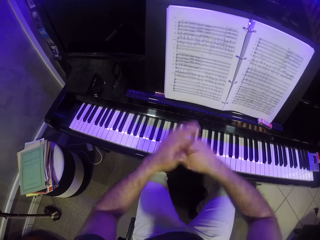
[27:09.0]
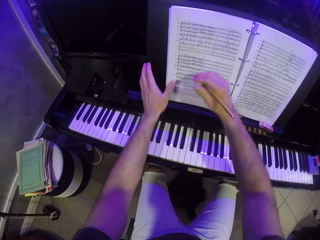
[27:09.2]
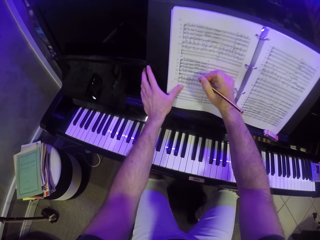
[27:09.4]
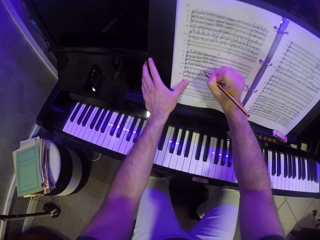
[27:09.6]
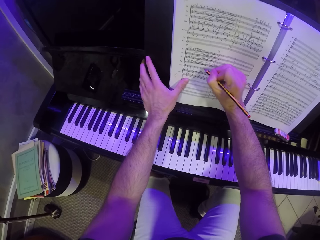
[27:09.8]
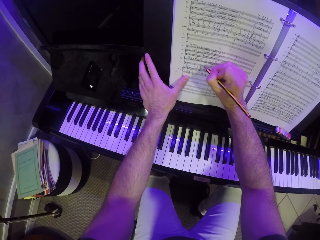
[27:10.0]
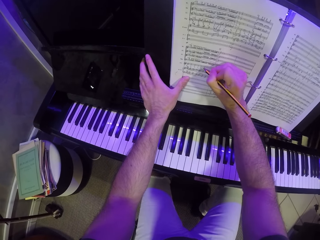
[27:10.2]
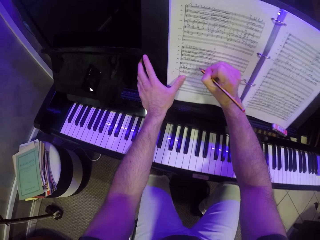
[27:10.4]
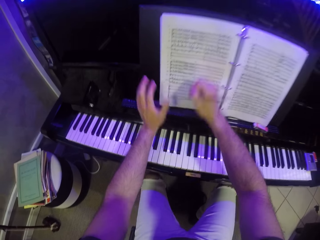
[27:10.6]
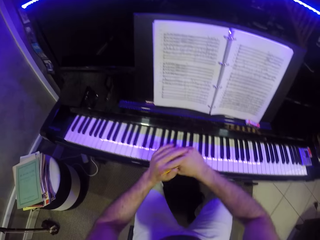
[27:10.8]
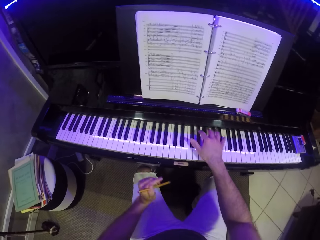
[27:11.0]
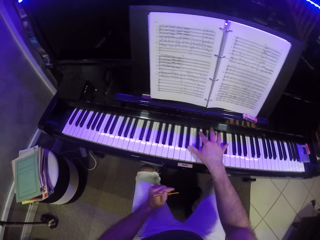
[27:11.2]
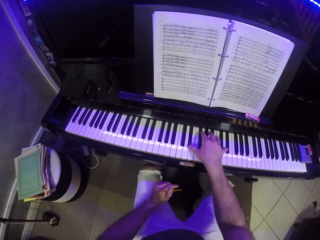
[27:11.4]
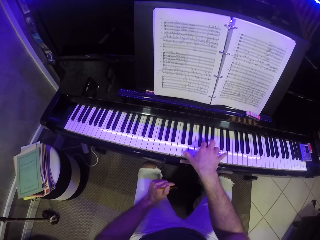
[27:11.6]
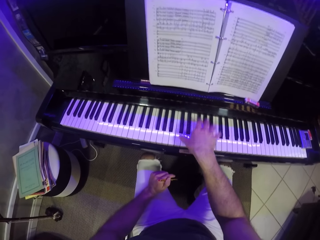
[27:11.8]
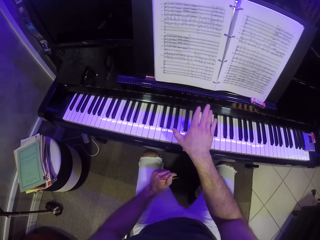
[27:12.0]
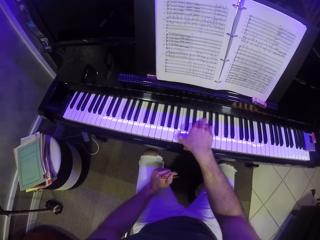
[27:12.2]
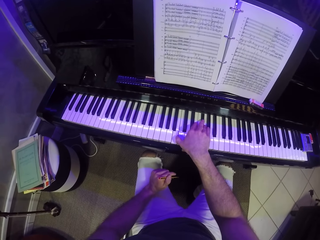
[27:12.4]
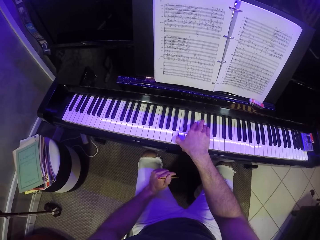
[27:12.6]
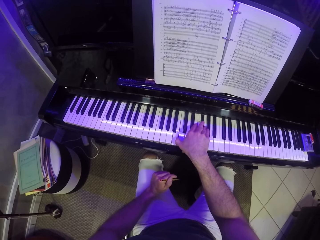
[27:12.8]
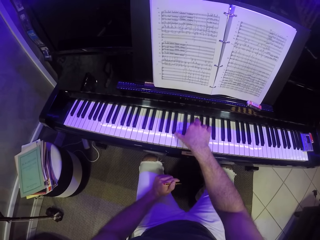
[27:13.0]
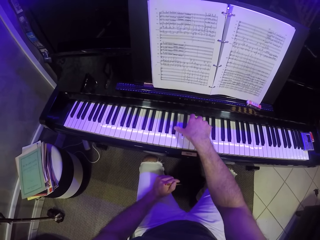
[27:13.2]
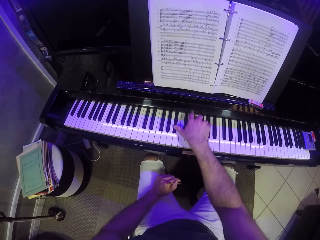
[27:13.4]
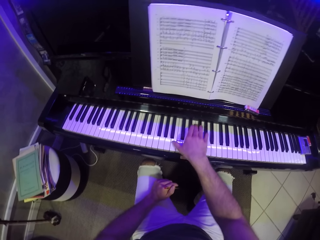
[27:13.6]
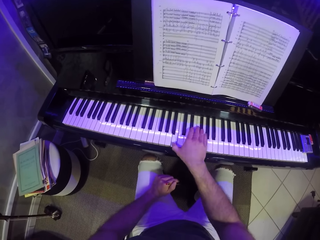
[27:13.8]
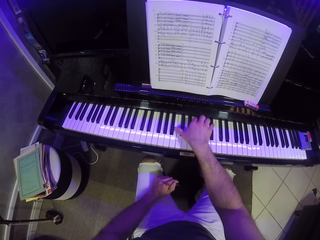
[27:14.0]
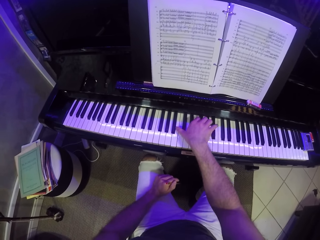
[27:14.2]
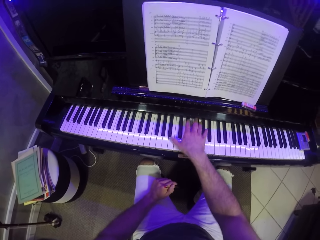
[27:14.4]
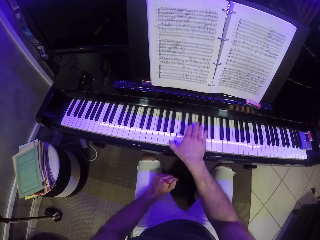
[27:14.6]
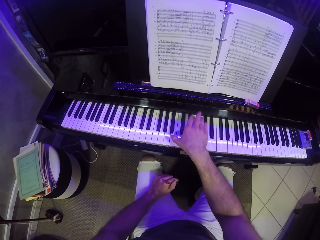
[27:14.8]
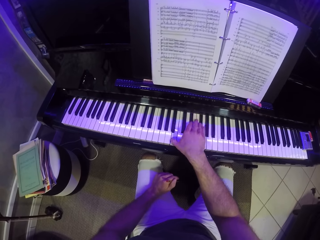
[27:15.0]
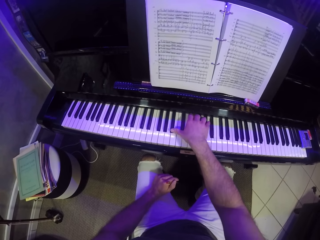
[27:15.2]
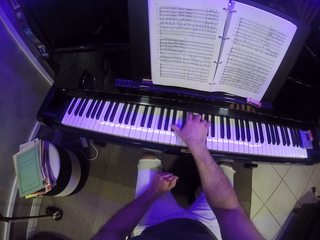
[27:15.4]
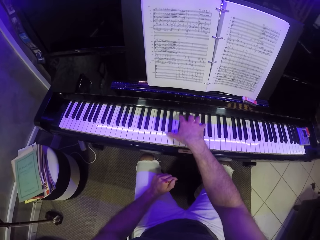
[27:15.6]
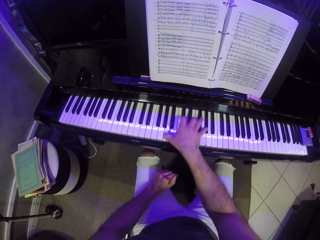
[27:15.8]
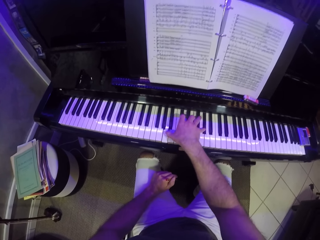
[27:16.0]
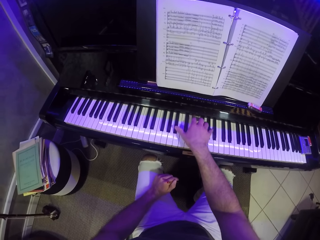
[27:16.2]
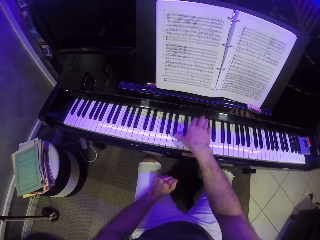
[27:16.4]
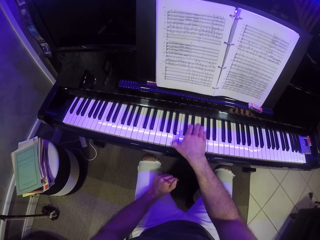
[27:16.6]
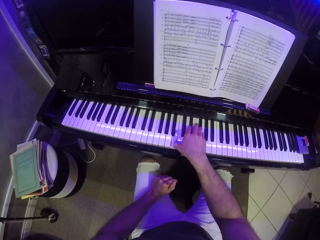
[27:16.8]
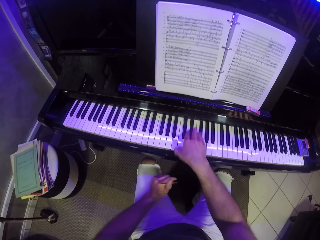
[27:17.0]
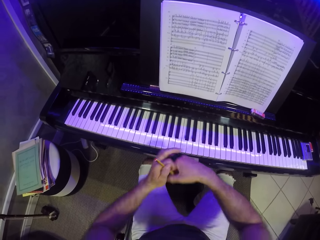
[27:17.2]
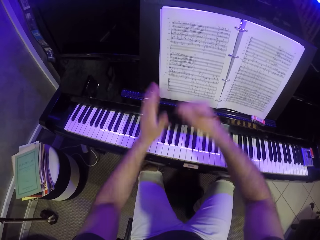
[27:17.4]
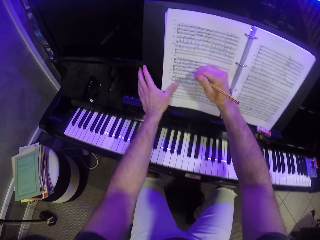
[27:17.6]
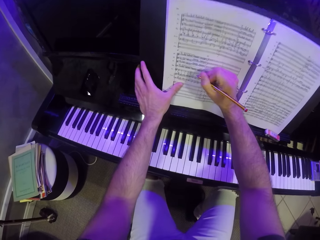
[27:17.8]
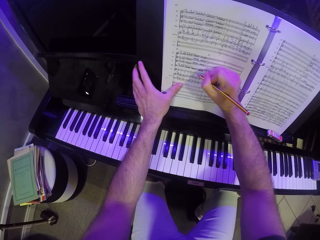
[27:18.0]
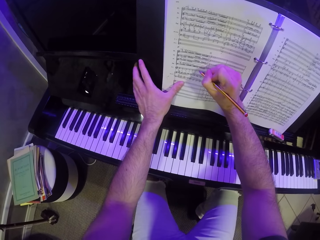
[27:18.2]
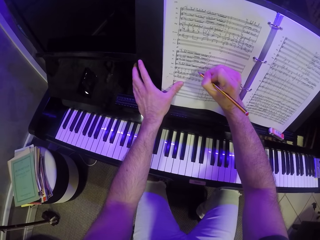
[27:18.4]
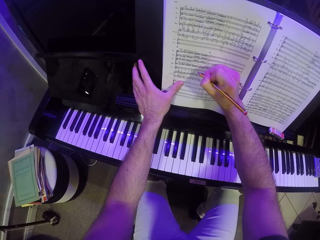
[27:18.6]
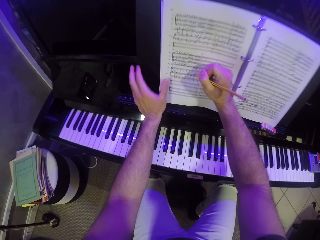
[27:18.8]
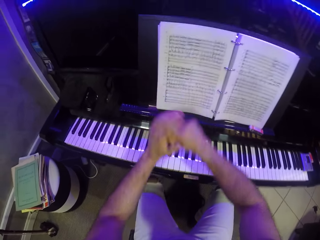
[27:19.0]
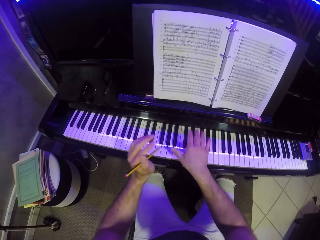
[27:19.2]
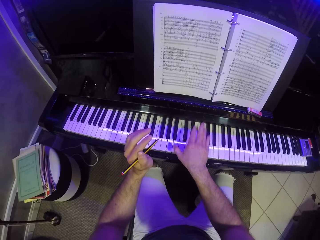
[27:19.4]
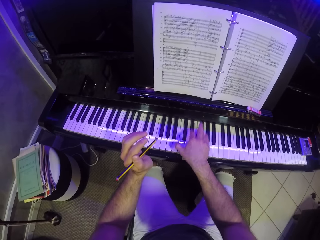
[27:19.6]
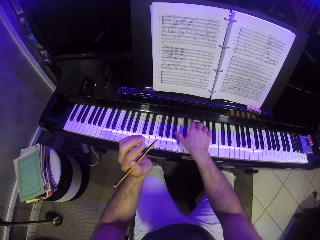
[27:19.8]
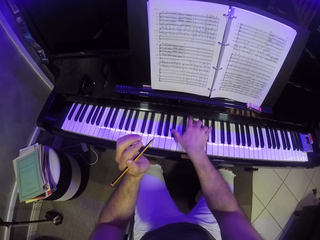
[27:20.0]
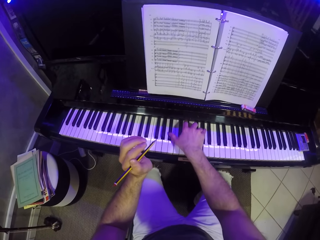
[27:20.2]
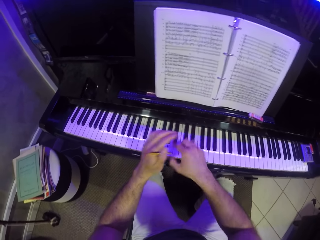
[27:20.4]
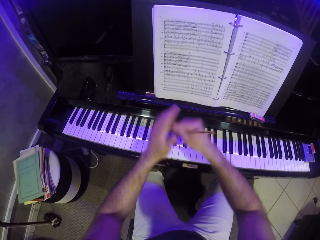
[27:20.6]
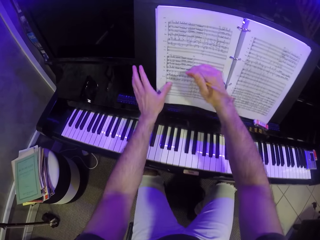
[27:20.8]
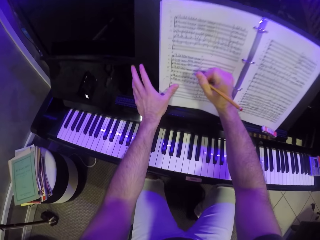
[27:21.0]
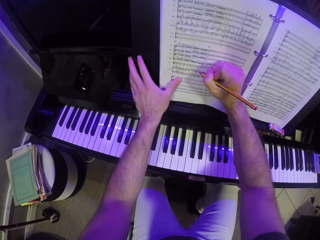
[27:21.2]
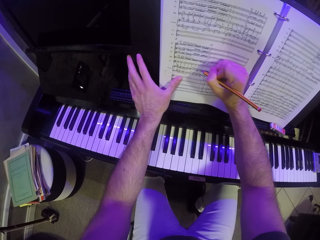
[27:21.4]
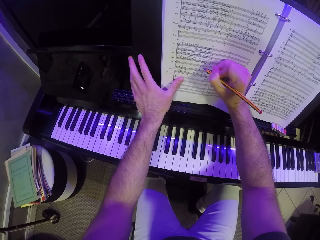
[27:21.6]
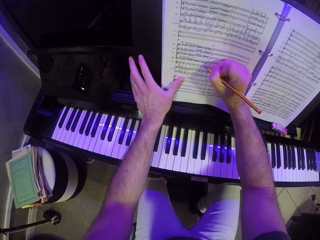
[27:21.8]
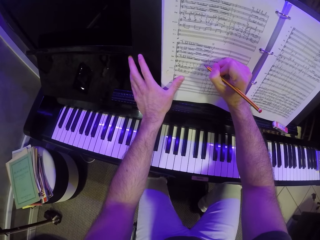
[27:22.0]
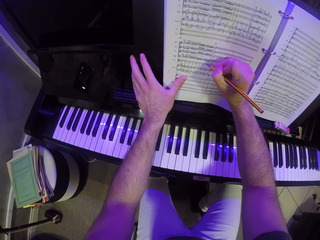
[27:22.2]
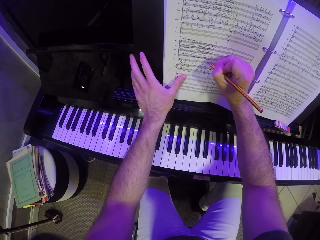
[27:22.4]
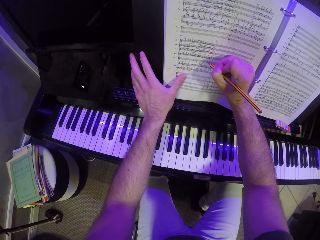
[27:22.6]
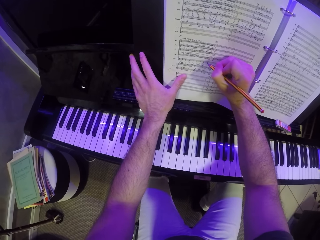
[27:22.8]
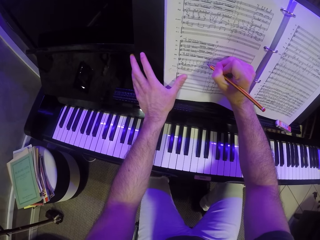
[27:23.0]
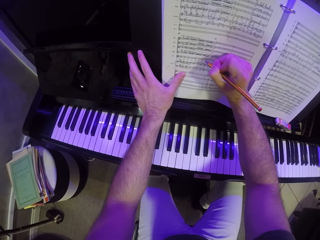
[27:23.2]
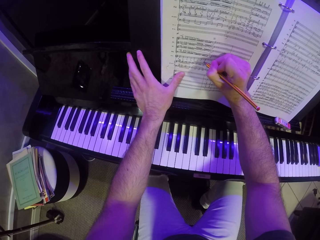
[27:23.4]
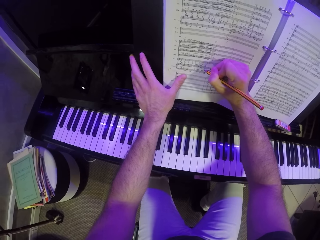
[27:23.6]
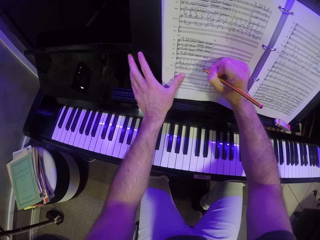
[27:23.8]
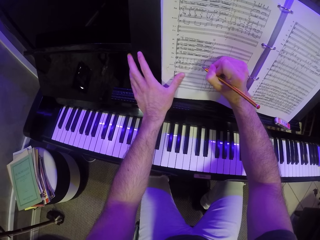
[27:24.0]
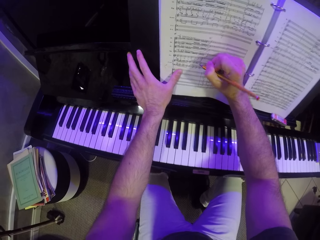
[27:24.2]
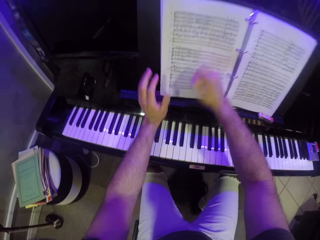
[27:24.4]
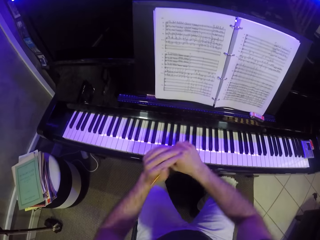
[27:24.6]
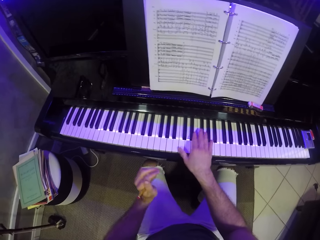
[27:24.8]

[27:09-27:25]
The camera wearer passes the pencil from his left hand to his right hand. He writes on the book with his right hand. He plays the piano with his right hand. He passes the pencil from his right hand to his left hand. He plays the piano with his right hand. He transfers the pencil from his left hand to his right hand. He writes on the music score book with the pencil in his right hand and places his left hand on the music score book. He transfers the pencil from his right hand to his left hand. He plays the piano with his right hand. He transfers the pencil from his left hand to his right hand. He places his left hand on the music score book. He writes on the music score book with the pencil in his right hand. He transfers the pencil from his right hand to his left hand.

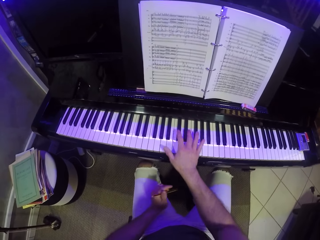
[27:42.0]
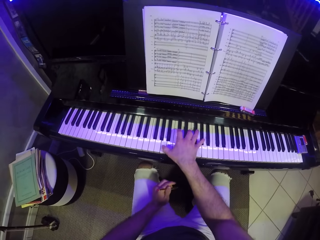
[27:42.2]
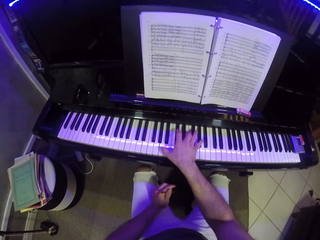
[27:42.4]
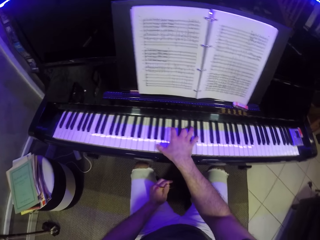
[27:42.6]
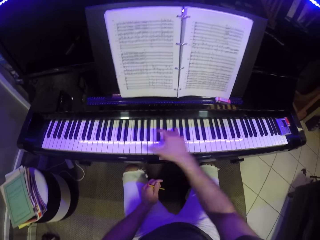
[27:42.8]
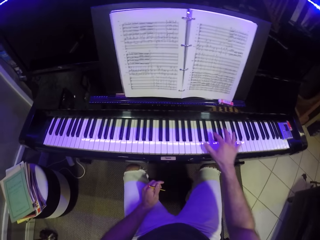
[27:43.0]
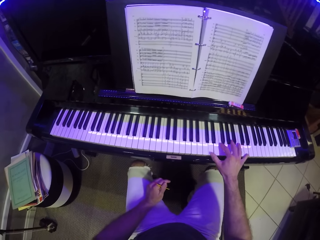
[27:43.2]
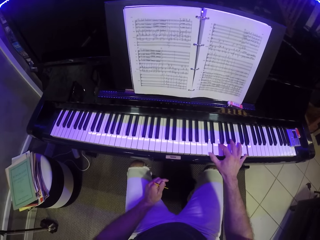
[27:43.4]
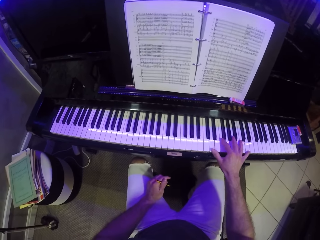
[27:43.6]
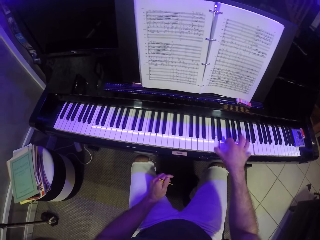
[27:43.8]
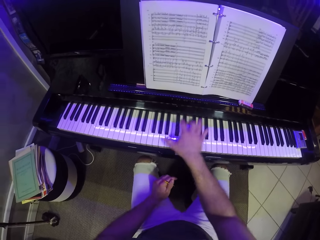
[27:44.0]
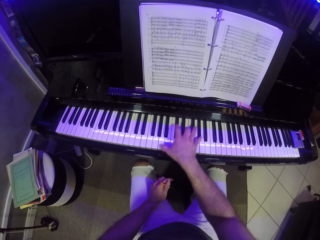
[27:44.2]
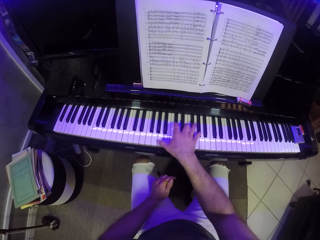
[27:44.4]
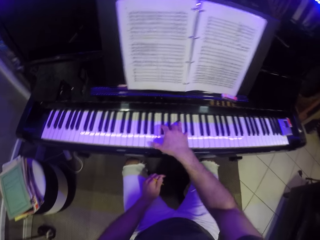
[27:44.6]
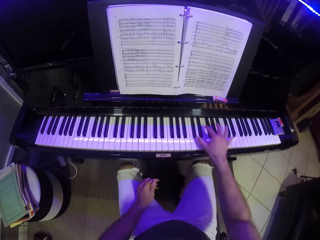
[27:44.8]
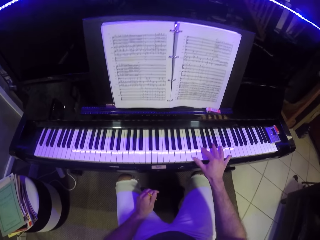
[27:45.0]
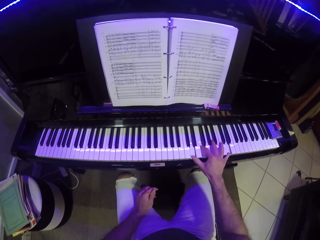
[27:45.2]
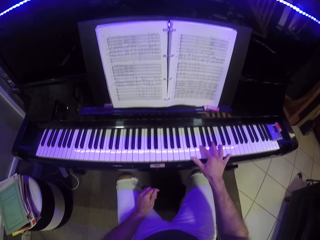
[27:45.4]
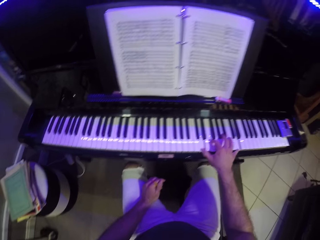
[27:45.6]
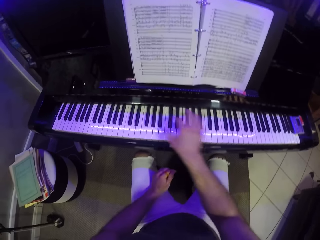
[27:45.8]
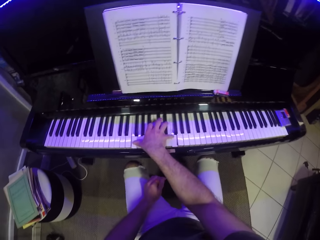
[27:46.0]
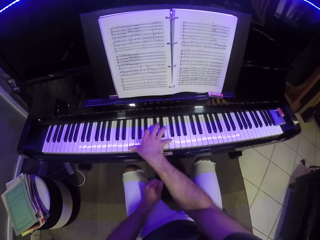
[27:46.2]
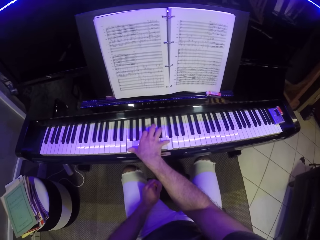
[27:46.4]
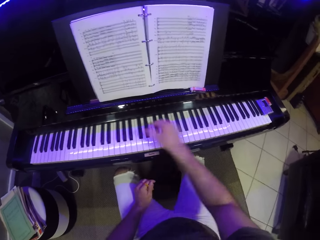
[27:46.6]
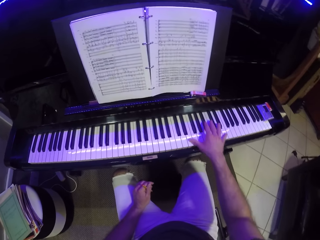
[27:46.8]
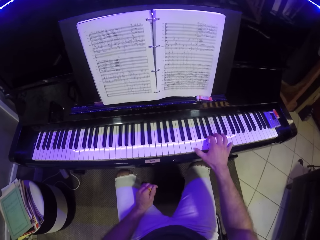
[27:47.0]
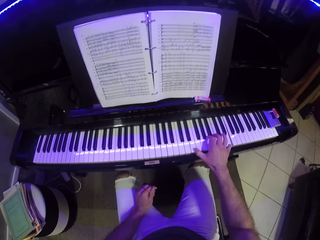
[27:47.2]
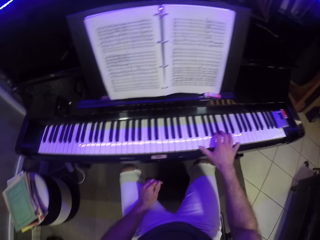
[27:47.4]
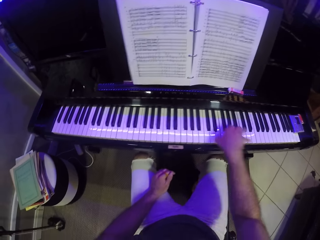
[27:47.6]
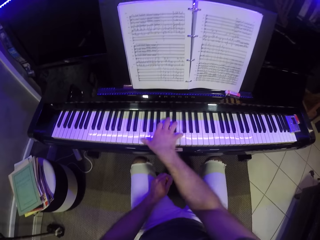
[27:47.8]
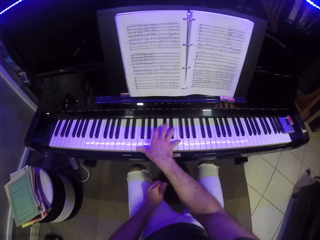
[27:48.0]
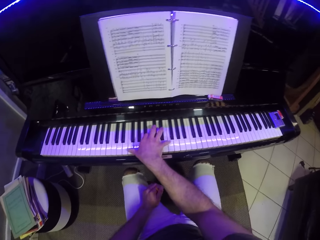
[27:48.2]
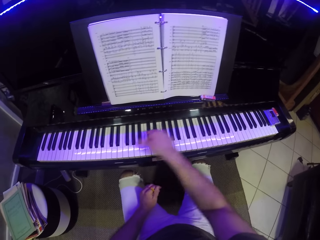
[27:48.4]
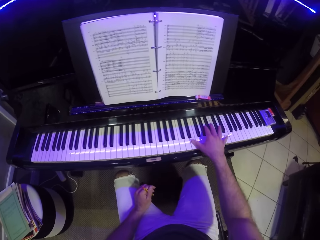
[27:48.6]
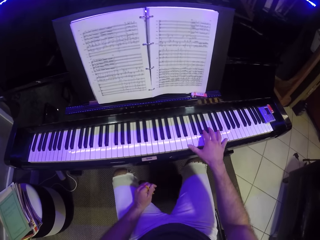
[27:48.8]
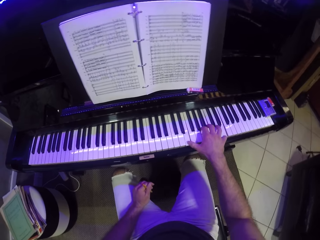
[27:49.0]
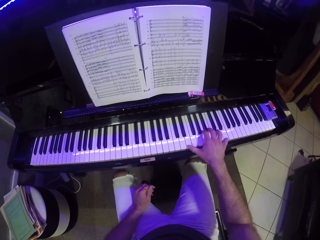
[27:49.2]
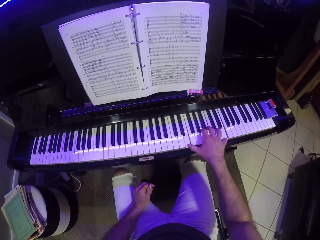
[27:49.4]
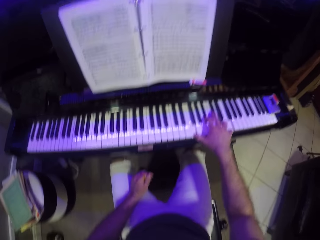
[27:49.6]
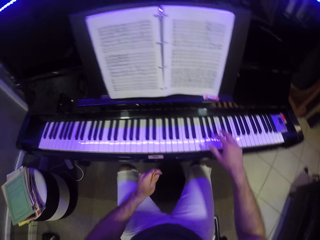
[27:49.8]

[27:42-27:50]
The camera wearer plays the piano with his right hand.
